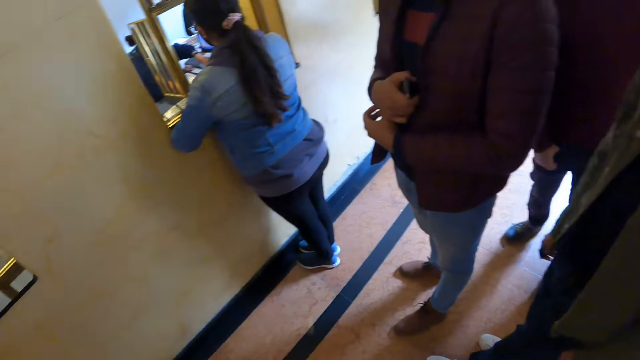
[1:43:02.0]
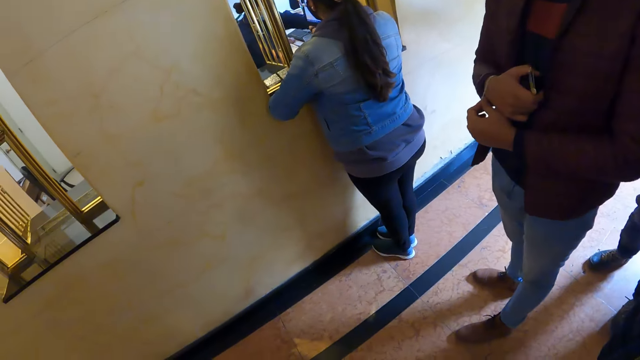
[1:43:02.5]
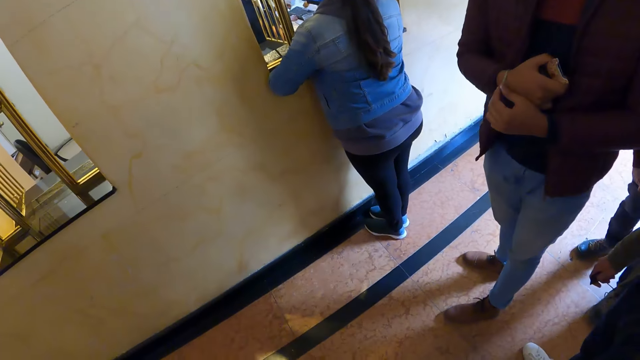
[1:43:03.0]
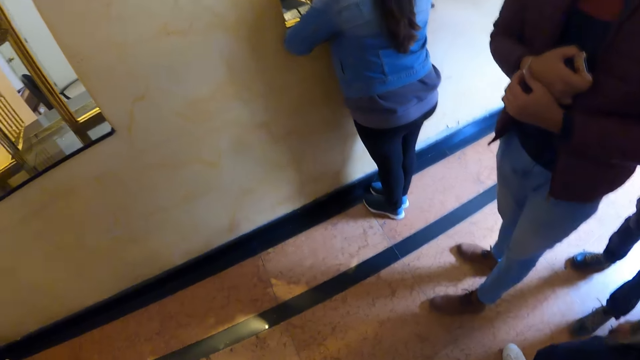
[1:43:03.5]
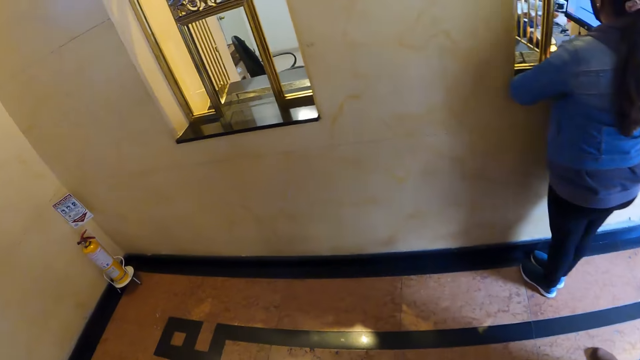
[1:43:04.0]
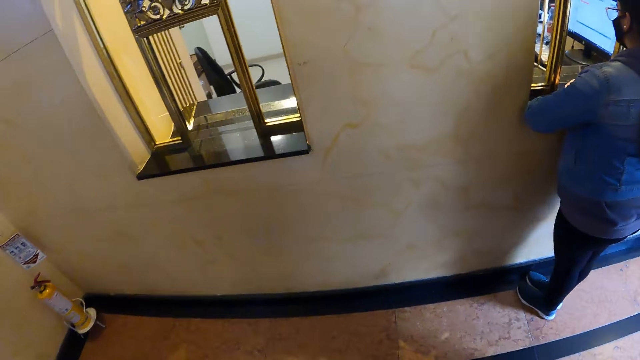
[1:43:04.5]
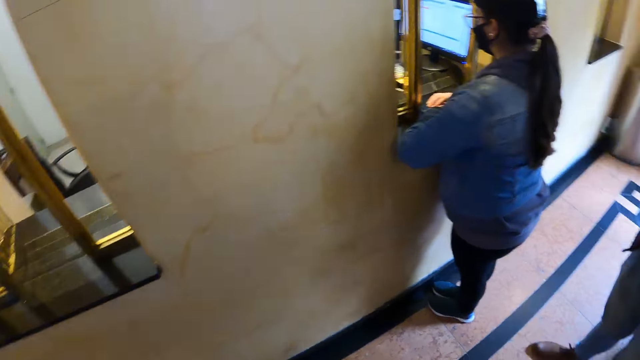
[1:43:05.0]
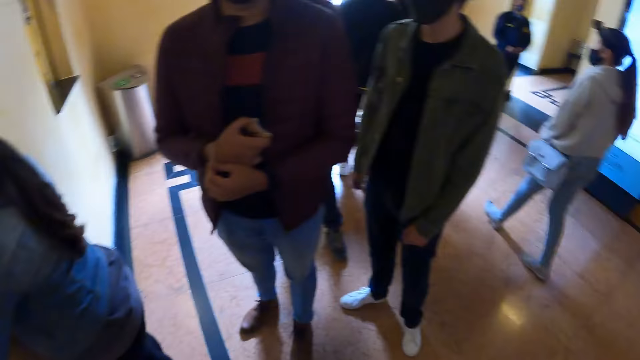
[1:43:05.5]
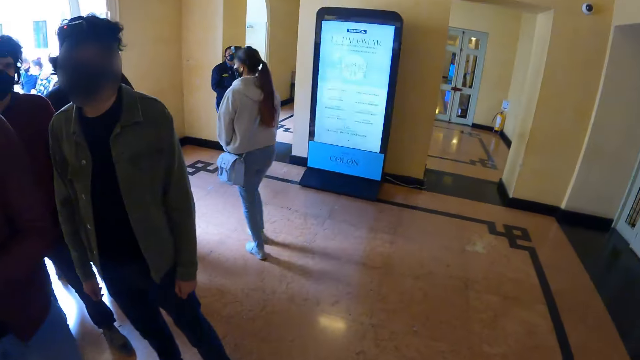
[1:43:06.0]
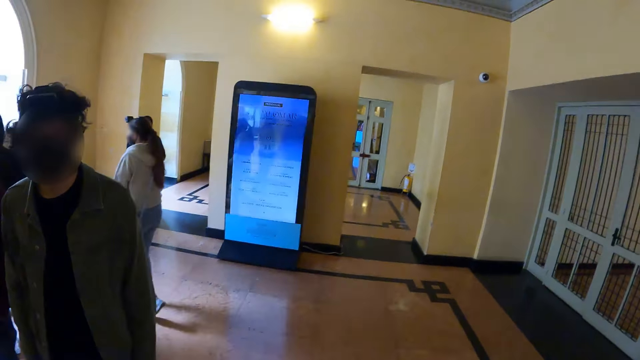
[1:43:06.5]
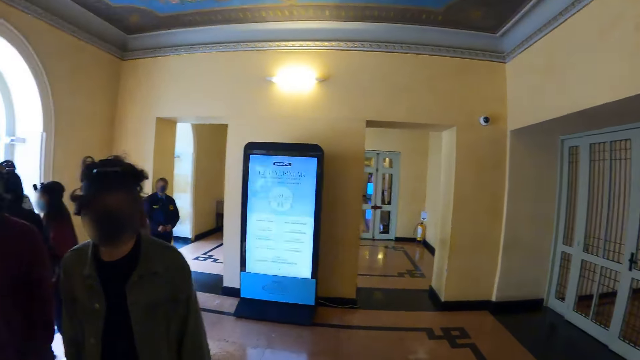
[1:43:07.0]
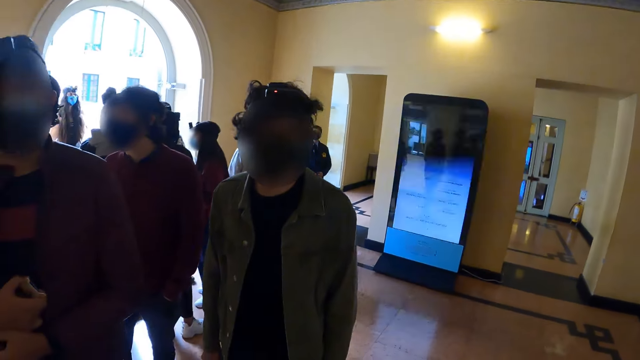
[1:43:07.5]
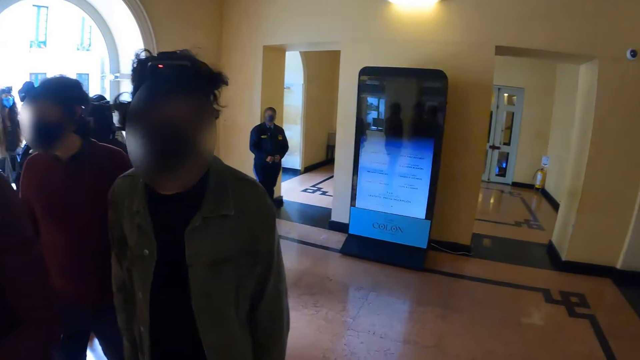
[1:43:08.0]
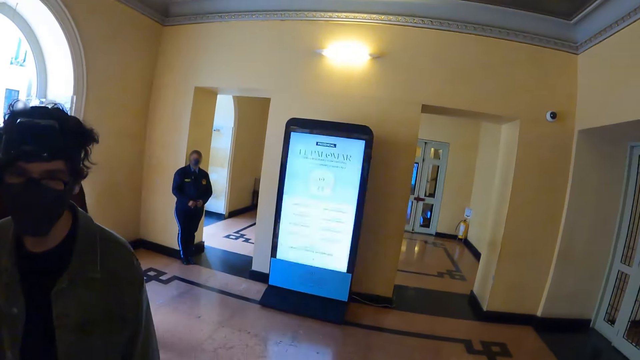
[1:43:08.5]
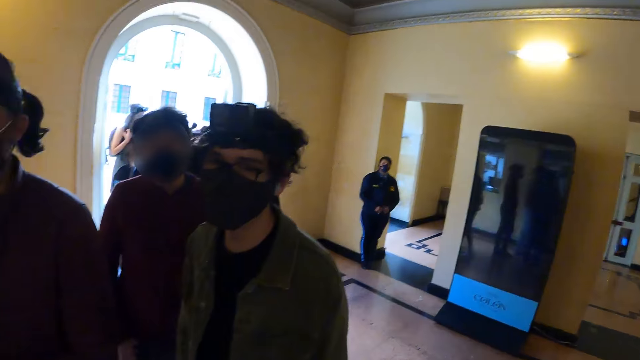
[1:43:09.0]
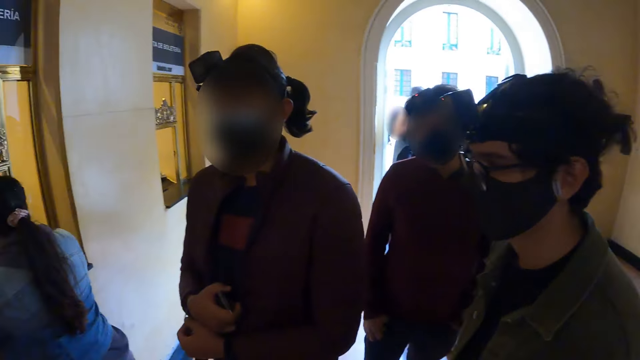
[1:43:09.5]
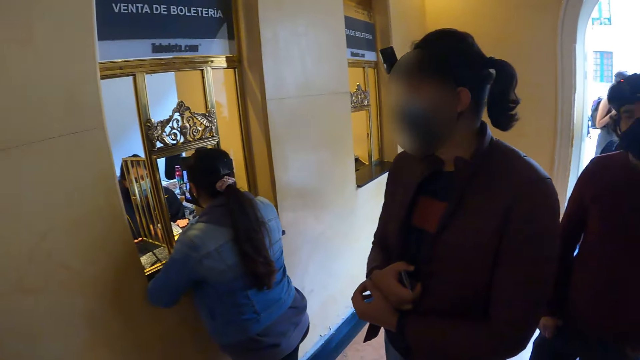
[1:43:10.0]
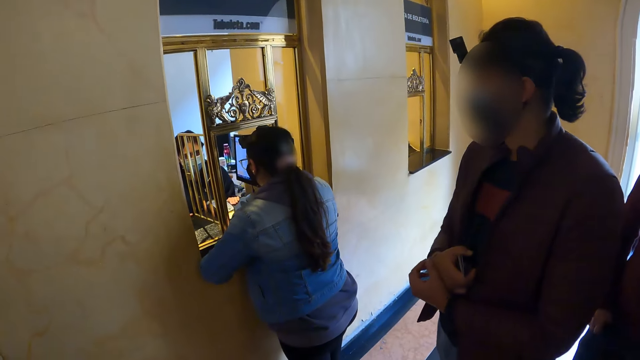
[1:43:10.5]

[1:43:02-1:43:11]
The camera wearer lifts a coin. They look around.

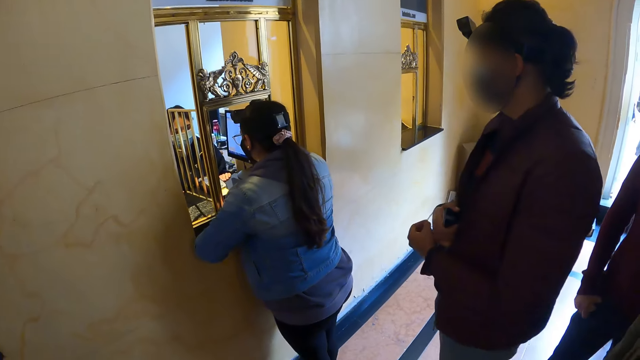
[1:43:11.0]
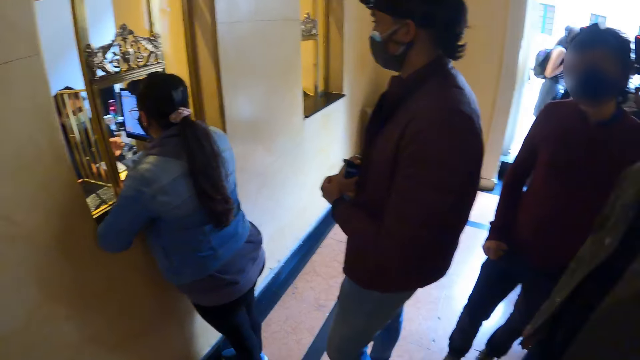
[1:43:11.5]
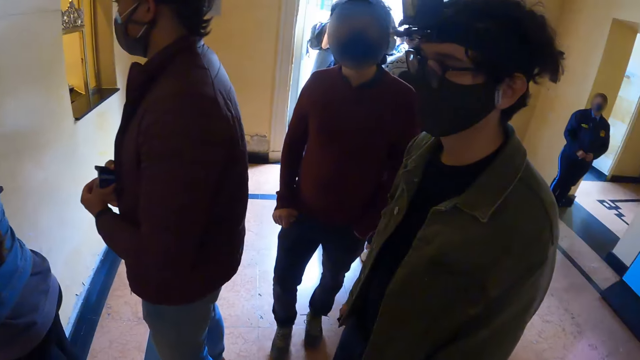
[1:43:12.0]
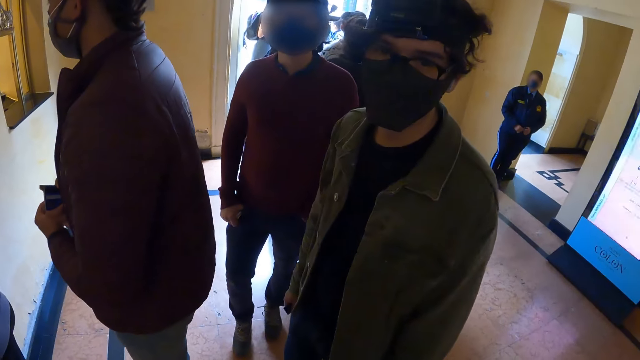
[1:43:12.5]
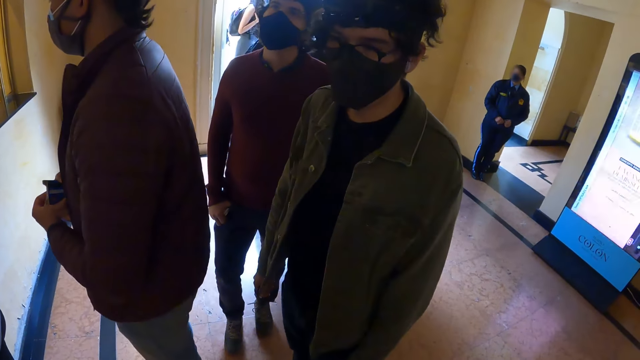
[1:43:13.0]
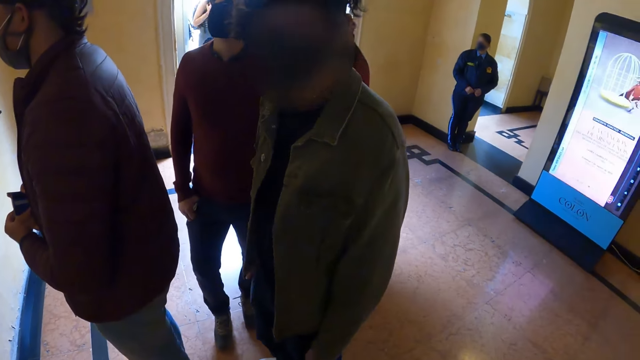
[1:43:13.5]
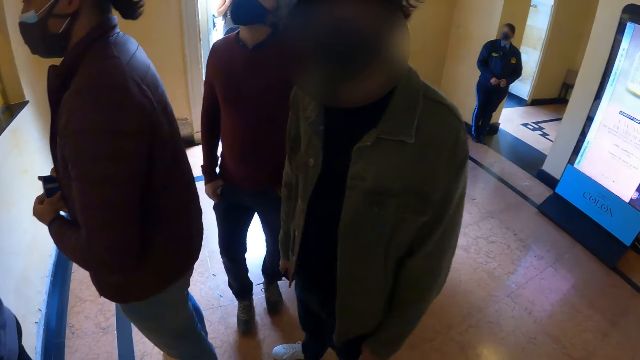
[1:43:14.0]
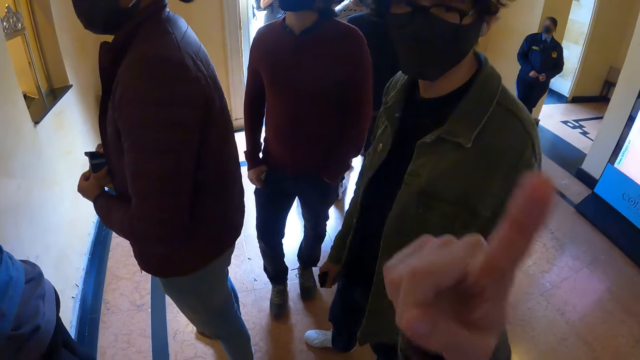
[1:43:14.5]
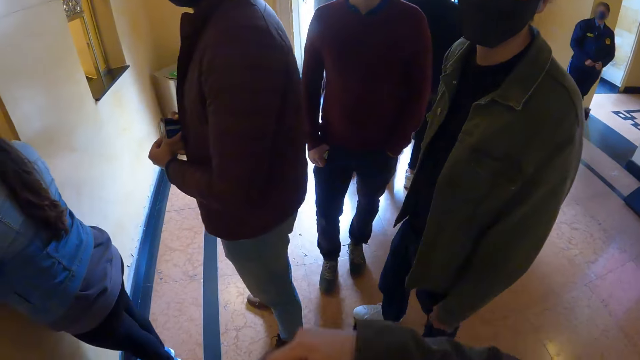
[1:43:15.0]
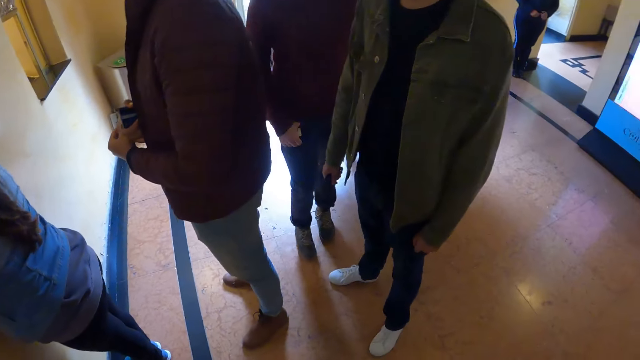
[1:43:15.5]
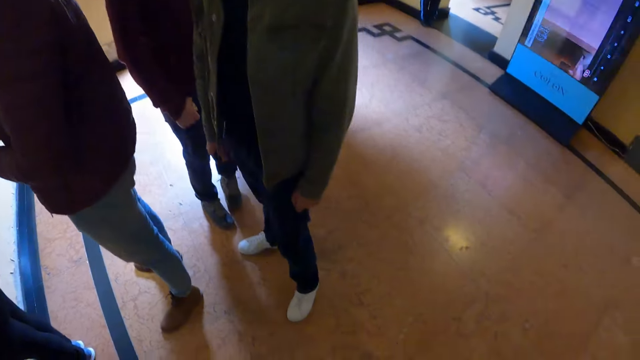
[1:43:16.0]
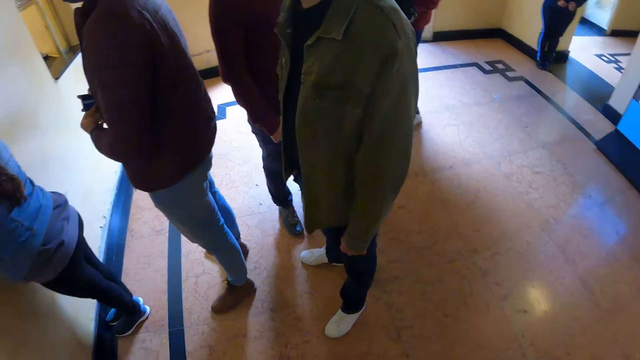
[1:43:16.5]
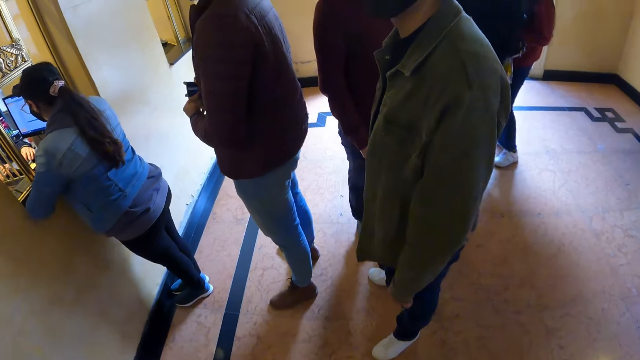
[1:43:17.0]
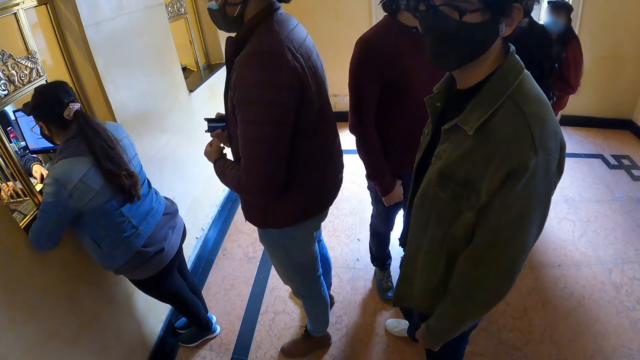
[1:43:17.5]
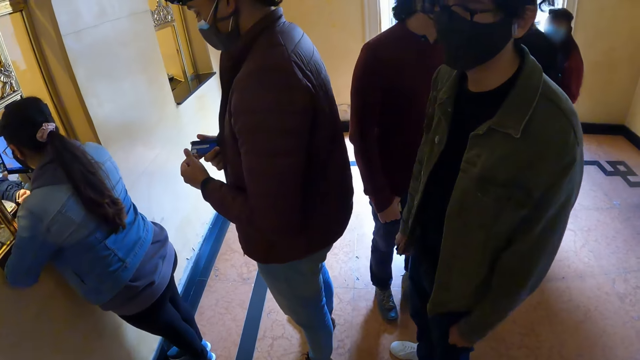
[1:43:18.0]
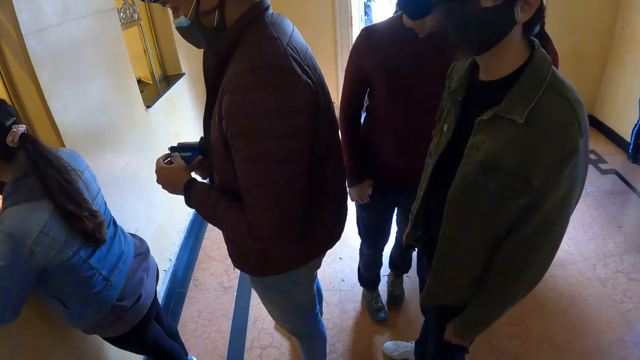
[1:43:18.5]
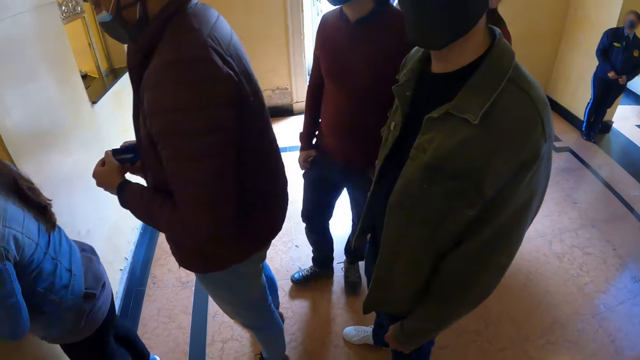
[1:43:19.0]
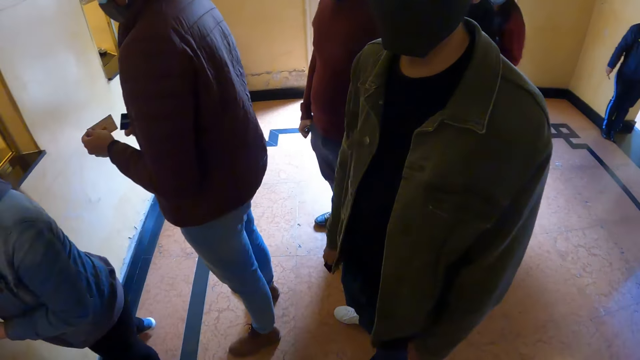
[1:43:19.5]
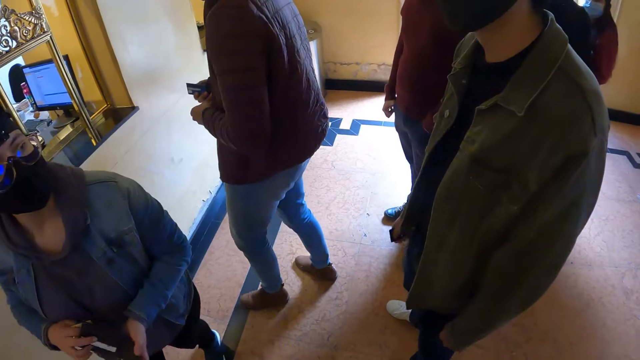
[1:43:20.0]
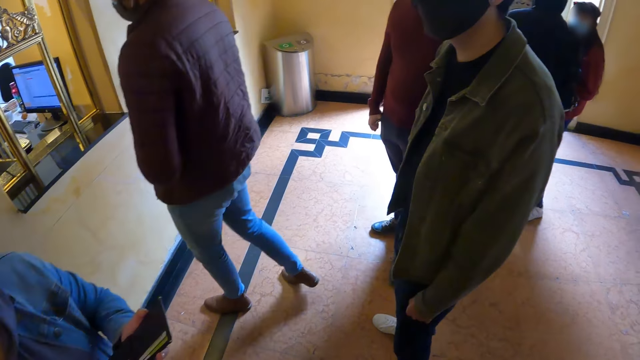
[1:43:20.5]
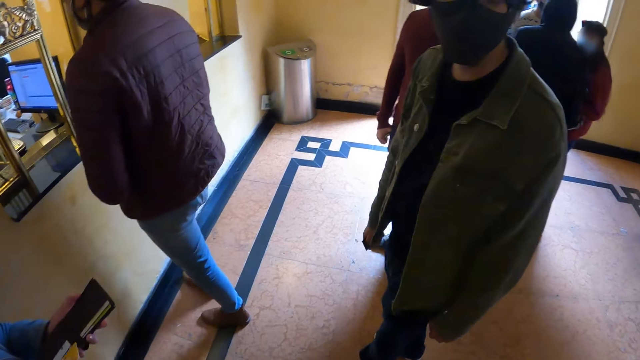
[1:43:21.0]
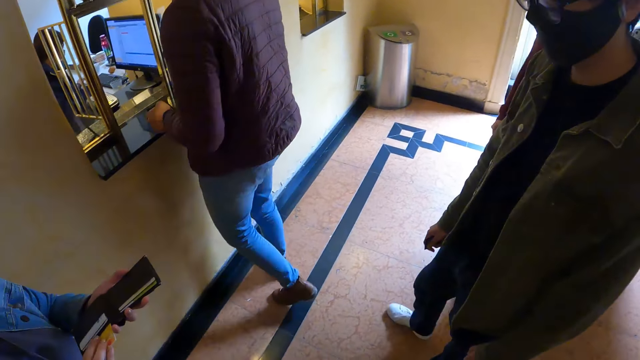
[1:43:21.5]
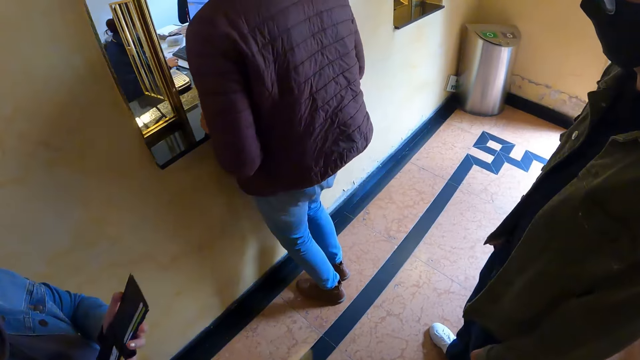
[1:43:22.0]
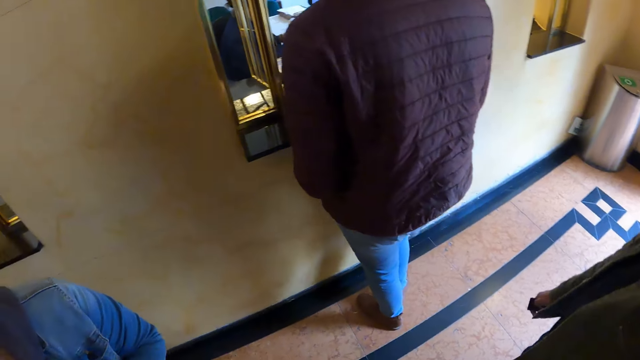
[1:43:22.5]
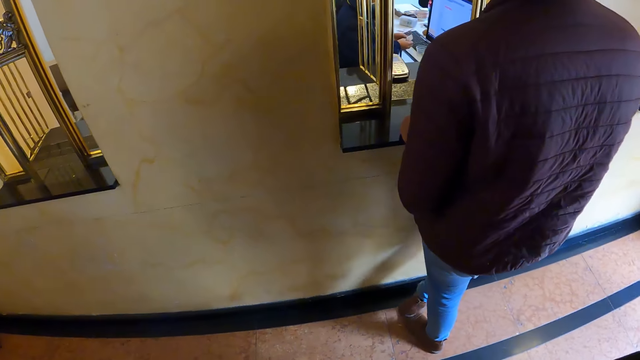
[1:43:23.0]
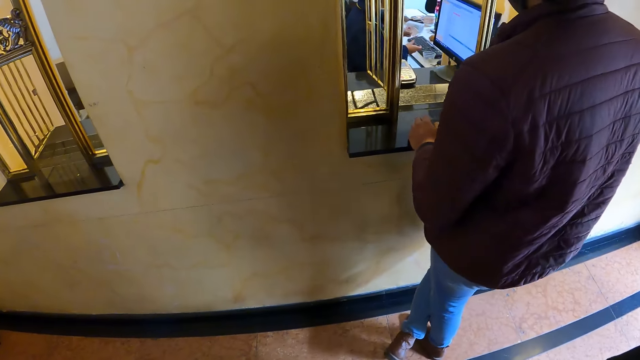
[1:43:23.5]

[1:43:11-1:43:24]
The camera wearer looks at a man. They talk to the man. They lift a finger. They point the finger up. They look around.
